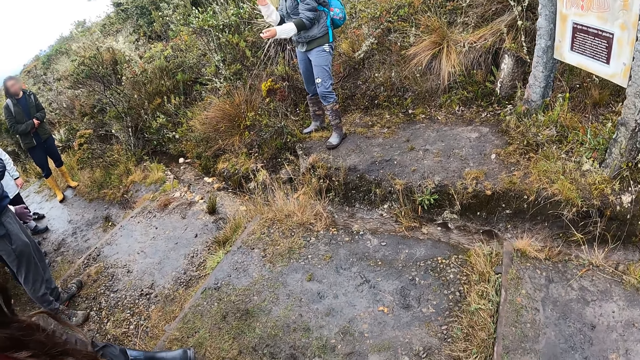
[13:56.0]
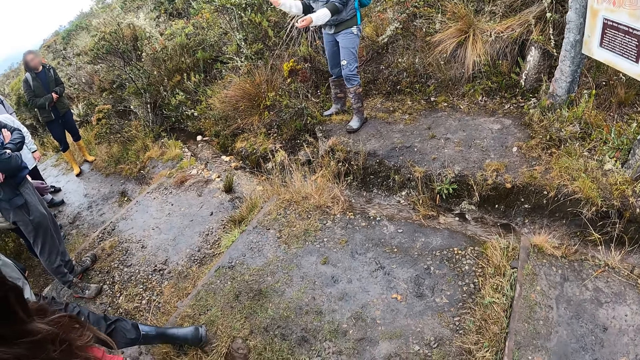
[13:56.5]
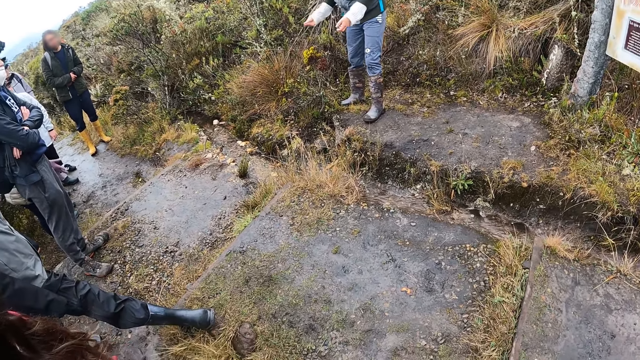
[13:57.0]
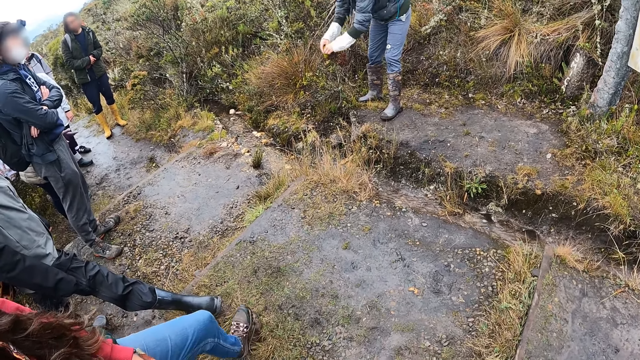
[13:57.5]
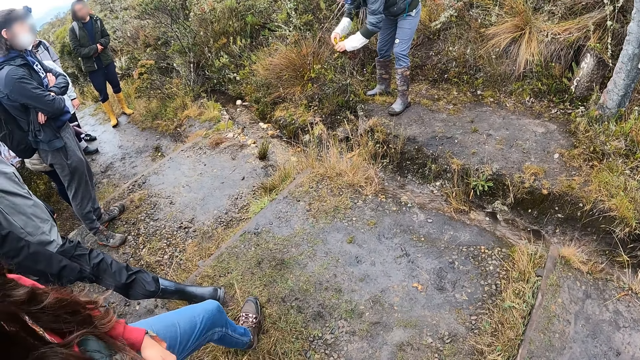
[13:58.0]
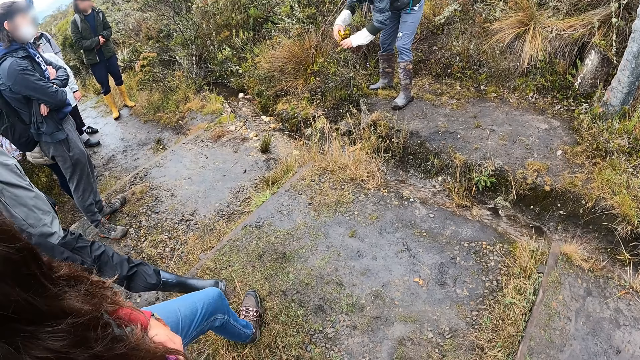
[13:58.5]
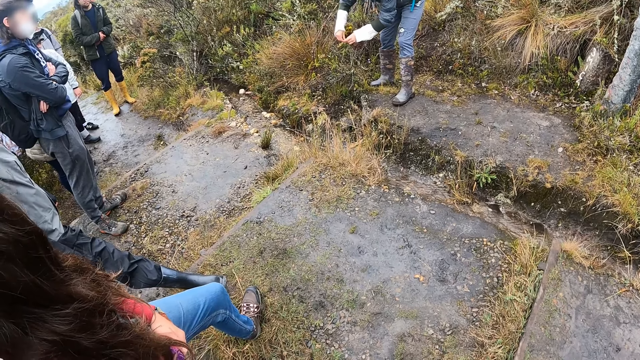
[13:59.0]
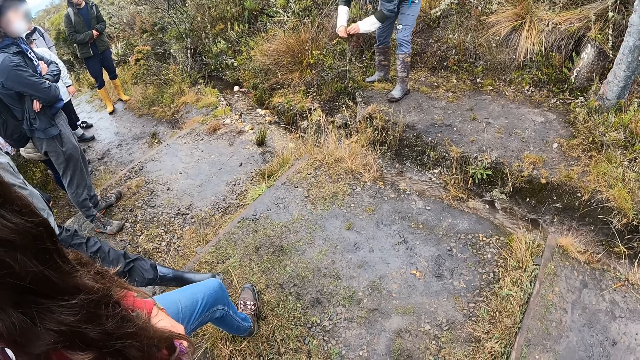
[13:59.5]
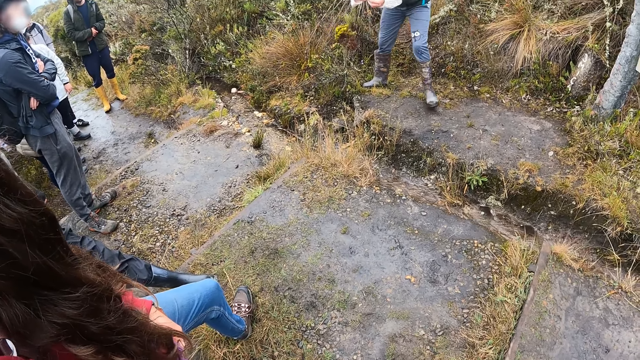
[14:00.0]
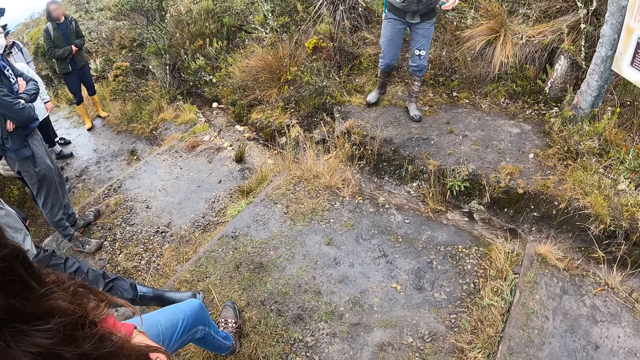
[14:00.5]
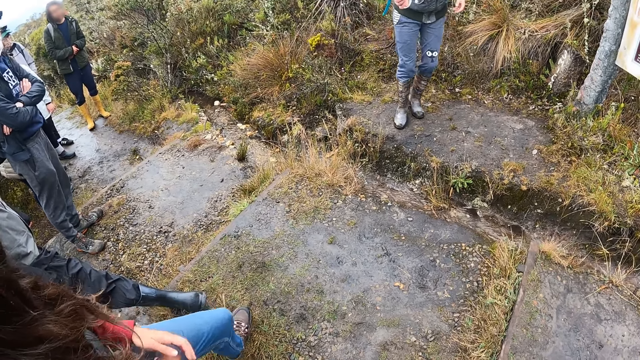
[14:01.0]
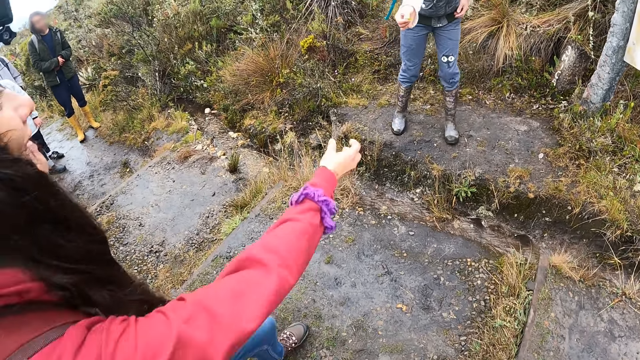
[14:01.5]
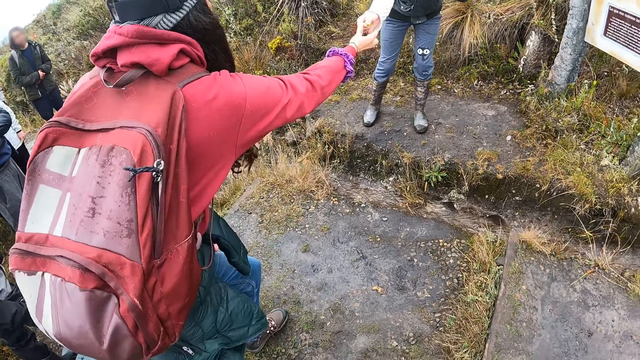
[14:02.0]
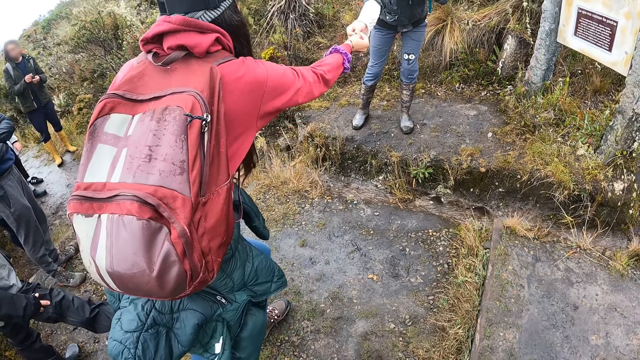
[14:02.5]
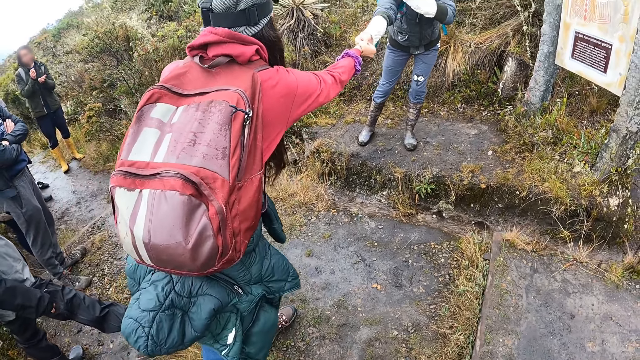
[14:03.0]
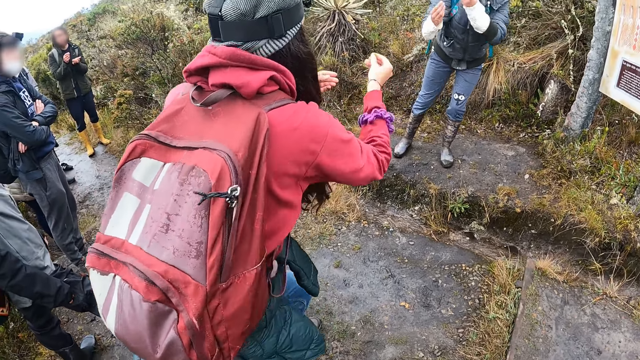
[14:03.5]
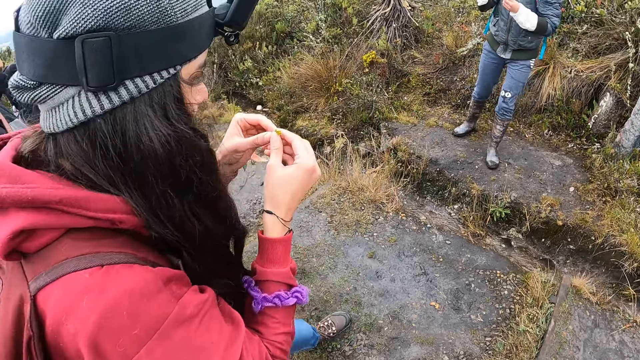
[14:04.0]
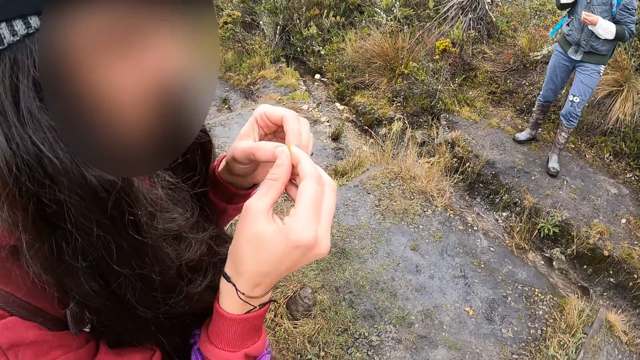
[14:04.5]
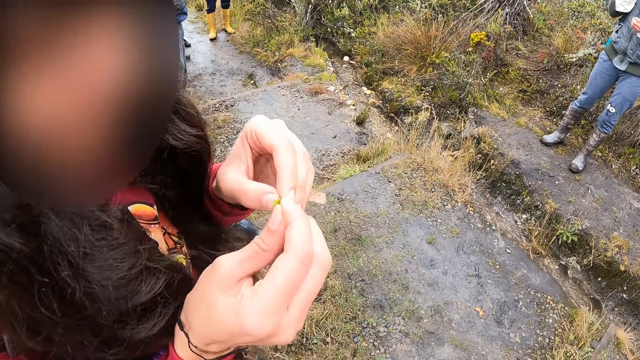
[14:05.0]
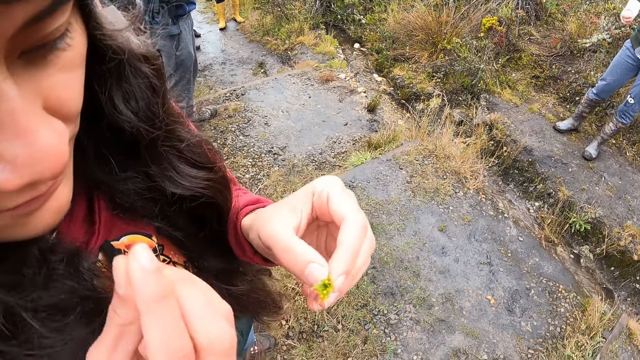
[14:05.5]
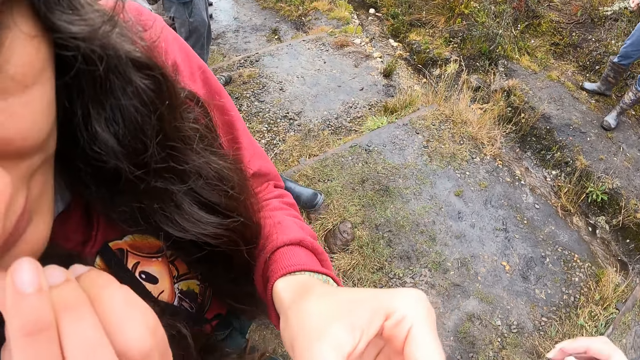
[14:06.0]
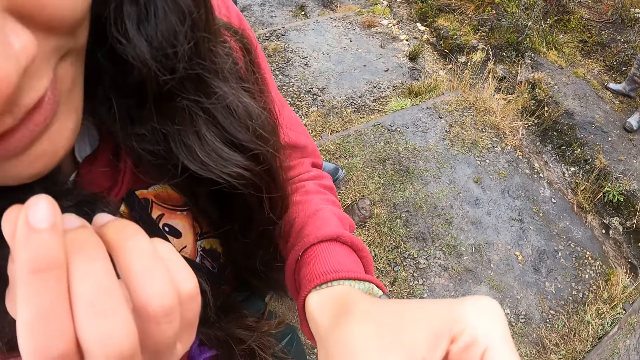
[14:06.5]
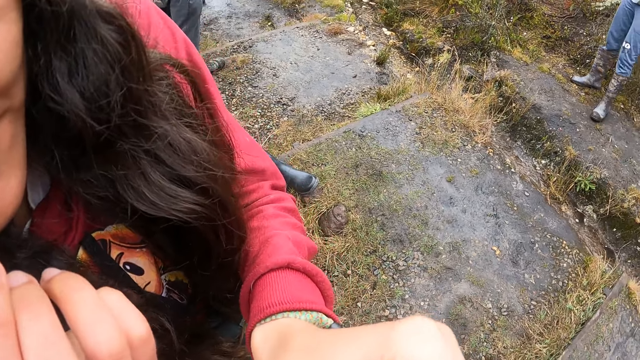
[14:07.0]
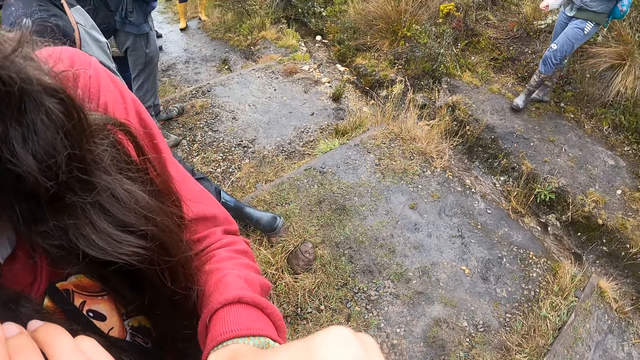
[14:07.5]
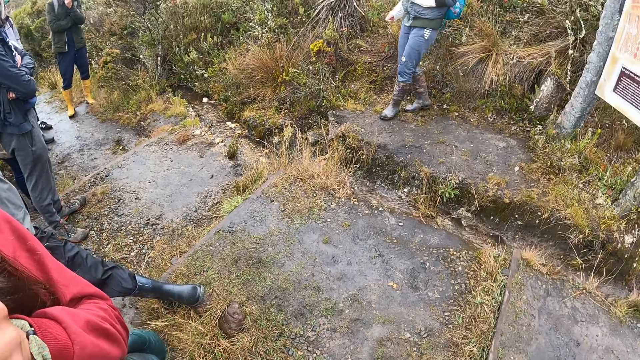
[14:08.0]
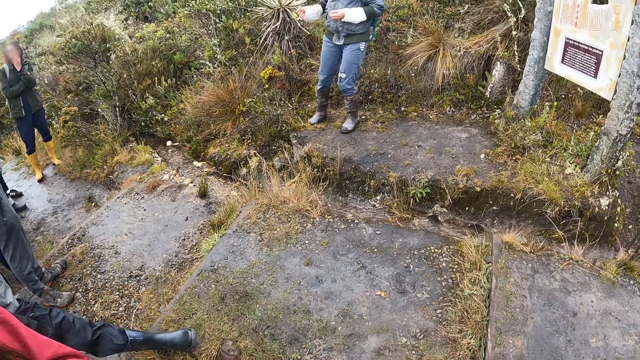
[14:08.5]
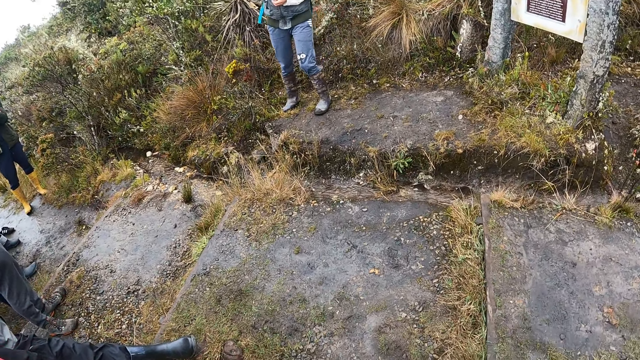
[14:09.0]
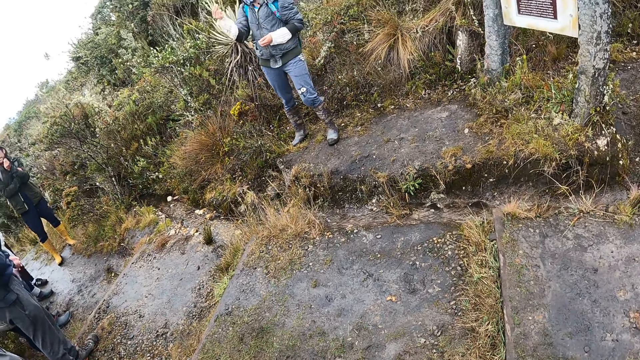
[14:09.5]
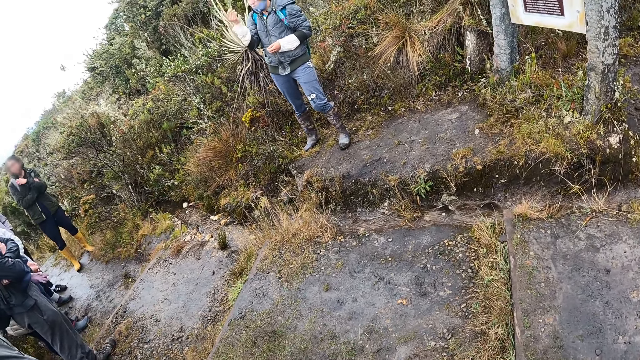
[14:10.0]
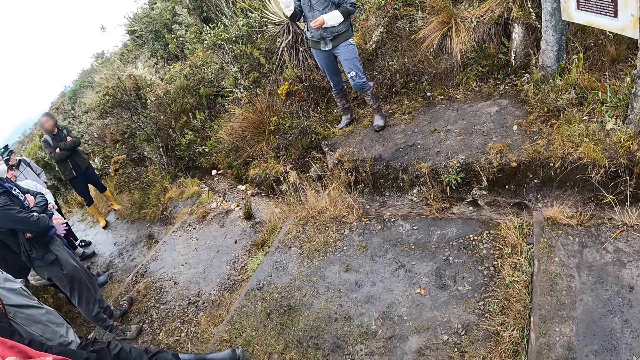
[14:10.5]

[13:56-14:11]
A woman moves her leg. Another woman touches the plant with both hands. The other woman picks a plant leaf. The other woman cuts the plant with both hands. The other woman walks around. The other woman passes the plant to the first woman with her right hand. The first woman collects the plant from the other woman with her right hand. The first woman holds the leaf. The first woman shows the camera wearer the plant in her hands. The first woman gives the camera wearer the leaf. The camera wearer picks the plant from the first woman. The other woman walks around. The camera wearer looks around. The other woman uses gestures.

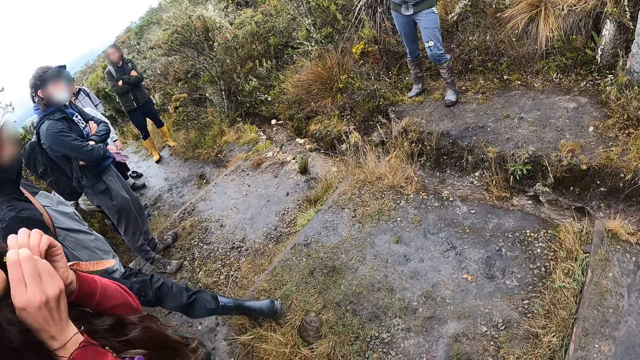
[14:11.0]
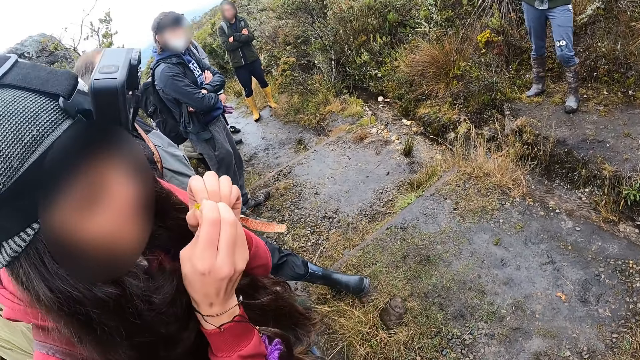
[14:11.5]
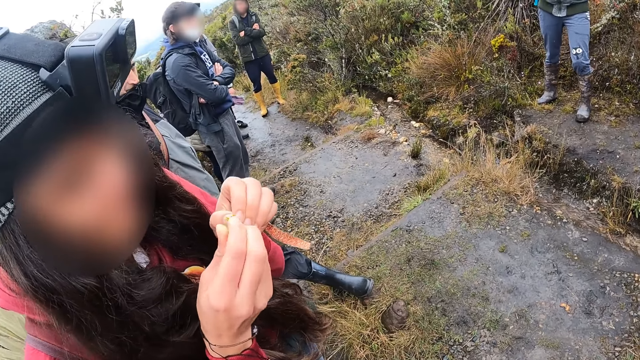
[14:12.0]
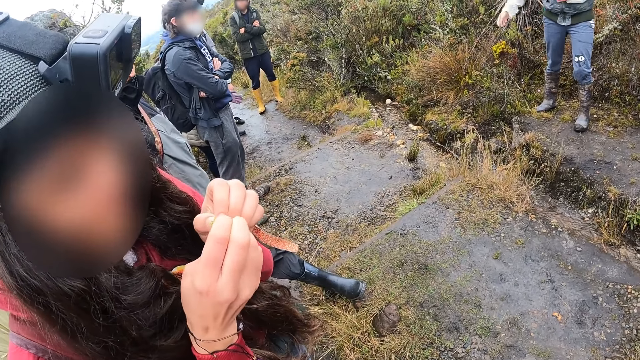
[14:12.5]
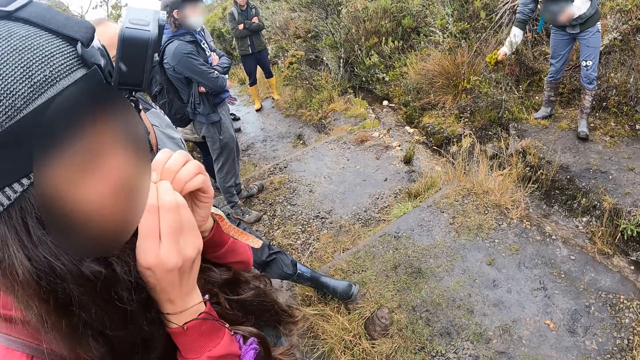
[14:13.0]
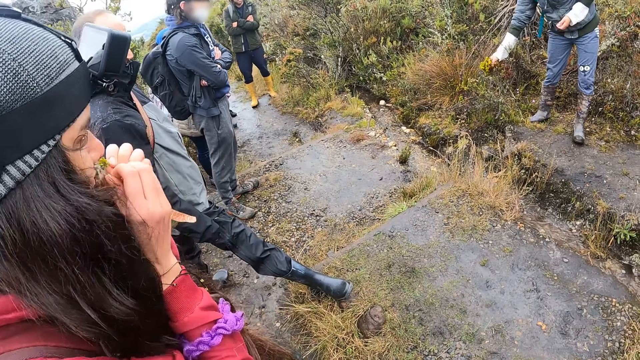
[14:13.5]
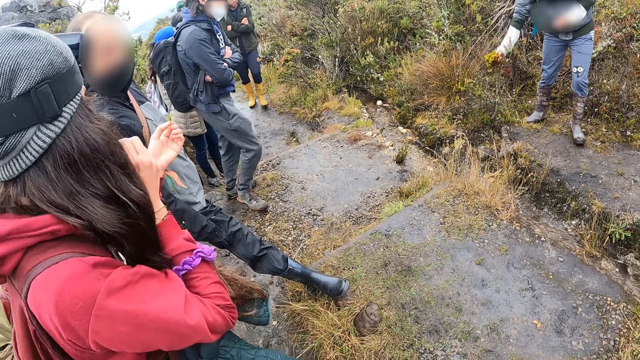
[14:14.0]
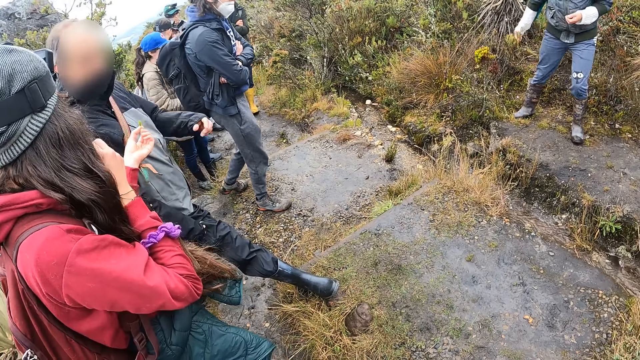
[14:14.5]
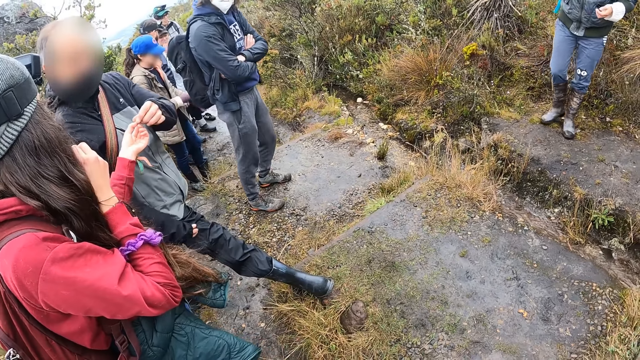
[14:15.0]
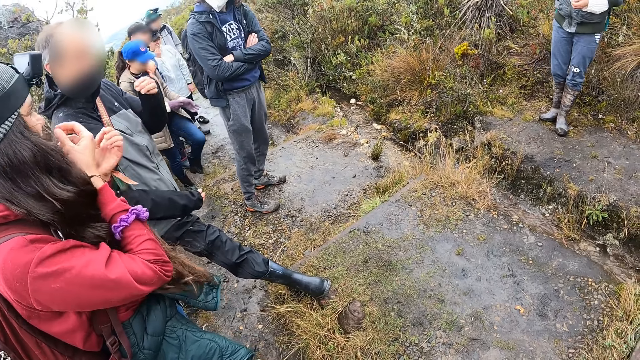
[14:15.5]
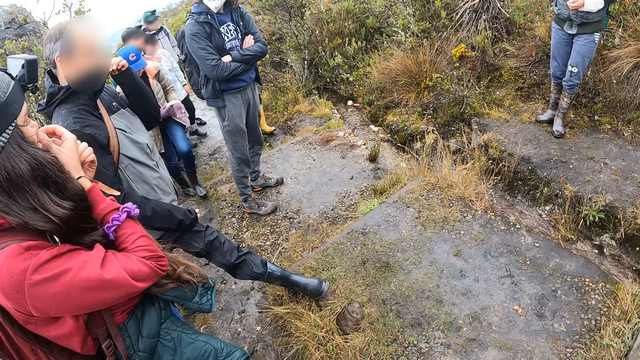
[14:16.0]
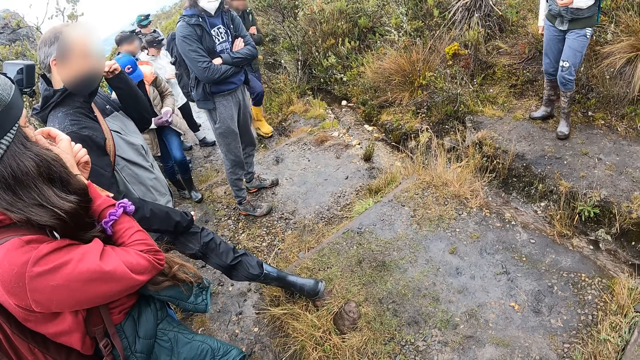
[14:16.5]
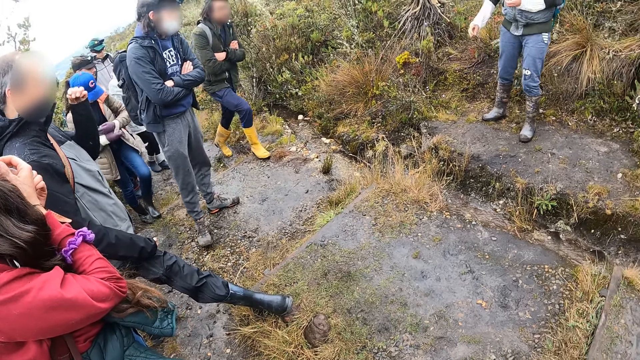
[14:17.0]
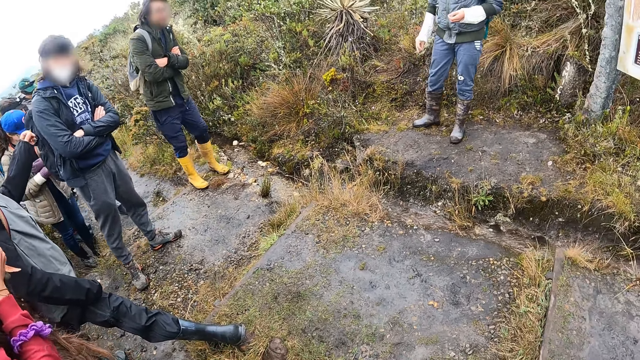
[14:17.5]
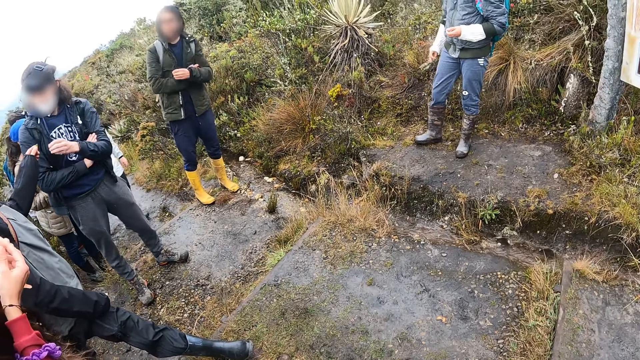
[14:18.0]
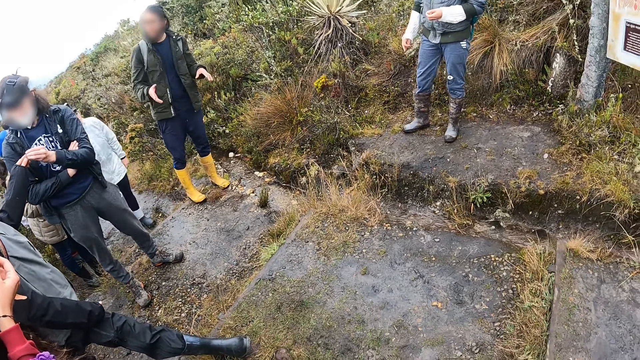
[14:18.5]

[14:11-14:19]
A woman holds a leaf. Another woman touches the plant with her right hand. The first woman smells the plant leaf. The other woman moves around. The first woman gives a man the leaf. The first woman smells the plant leaf.
